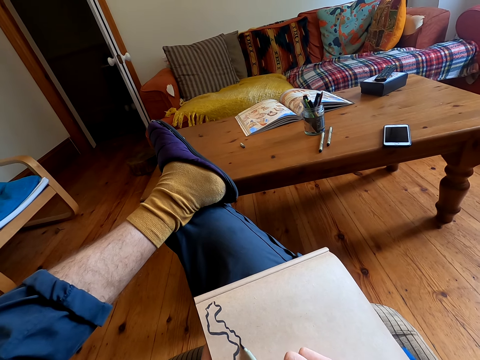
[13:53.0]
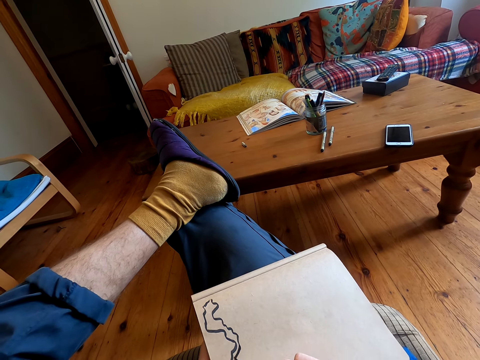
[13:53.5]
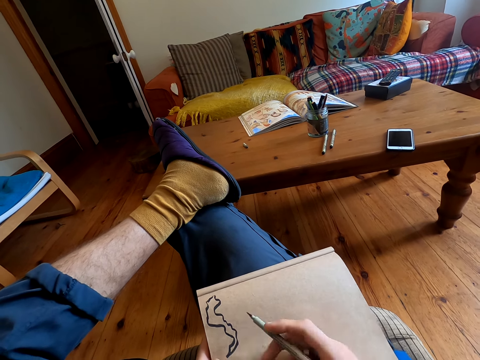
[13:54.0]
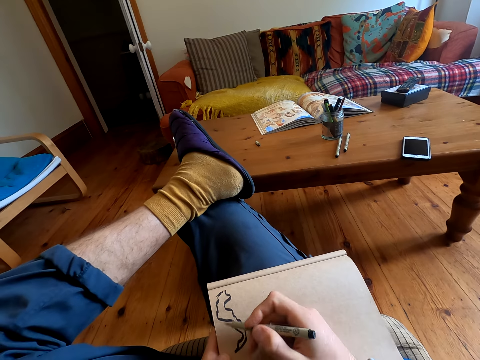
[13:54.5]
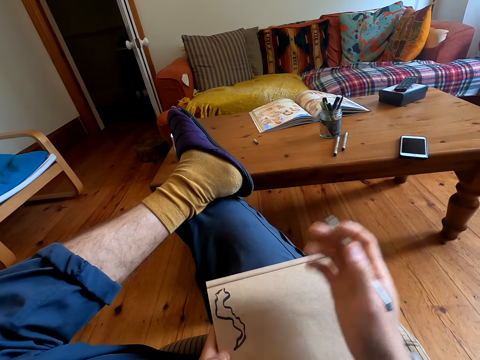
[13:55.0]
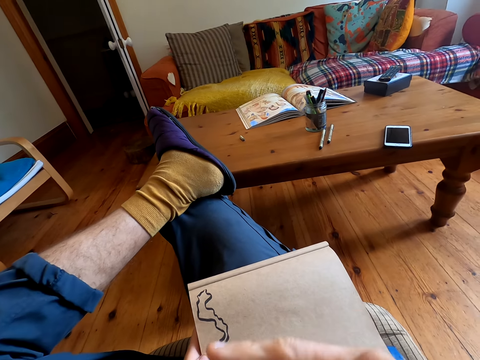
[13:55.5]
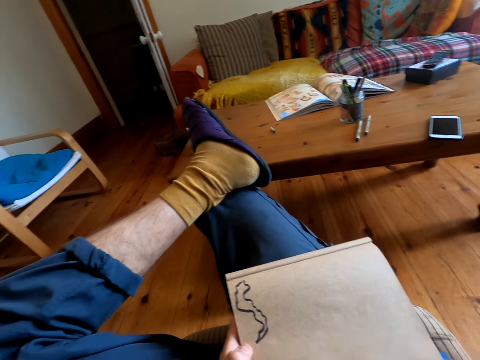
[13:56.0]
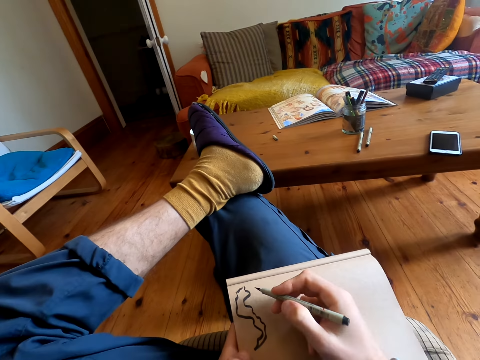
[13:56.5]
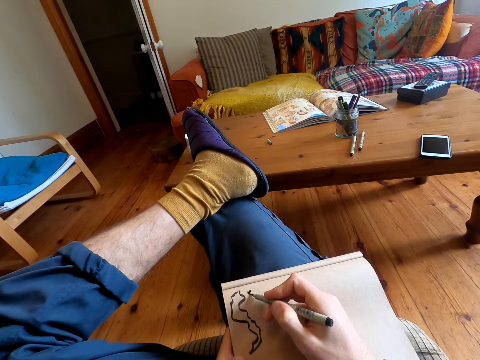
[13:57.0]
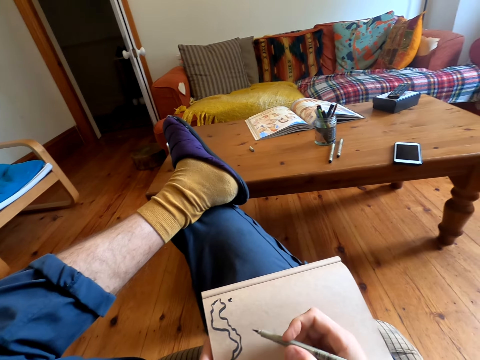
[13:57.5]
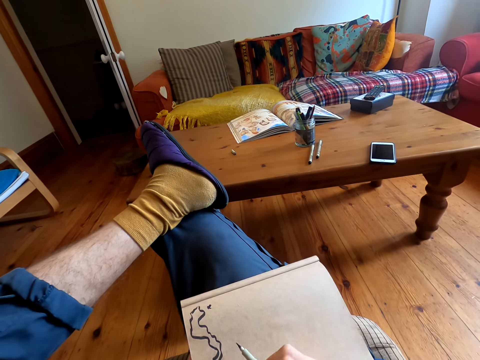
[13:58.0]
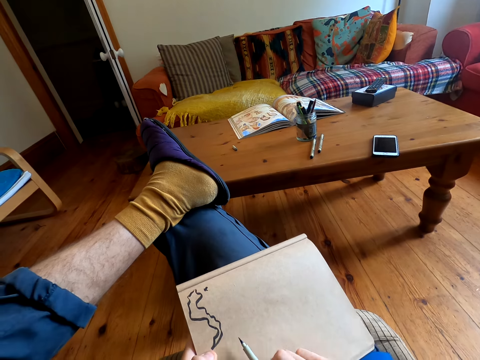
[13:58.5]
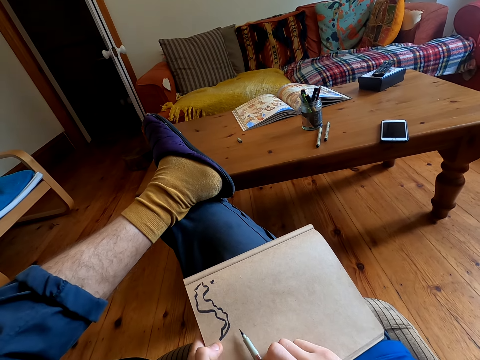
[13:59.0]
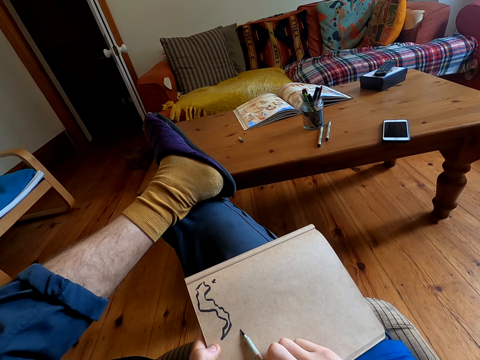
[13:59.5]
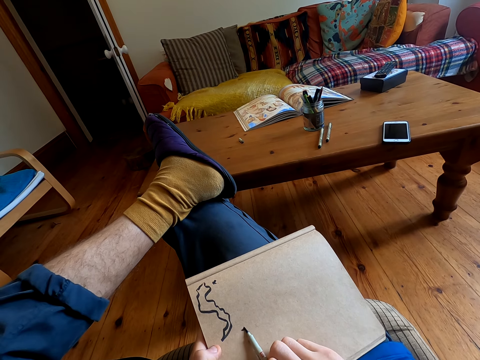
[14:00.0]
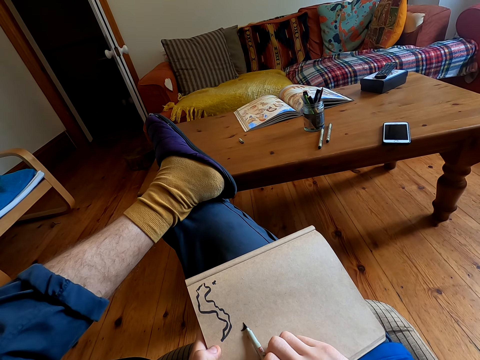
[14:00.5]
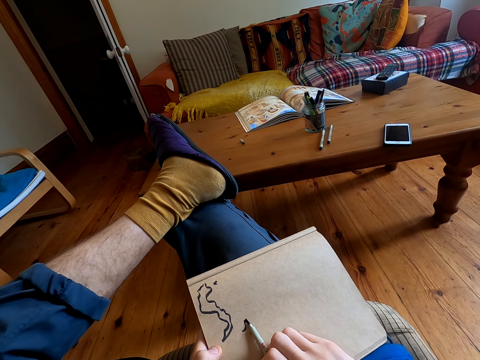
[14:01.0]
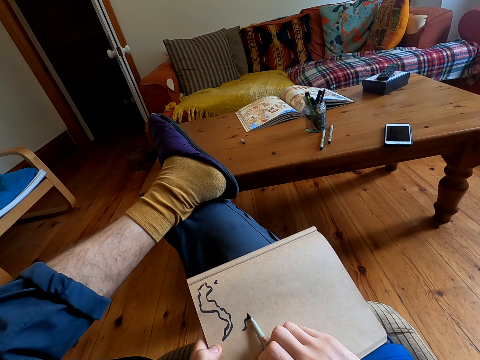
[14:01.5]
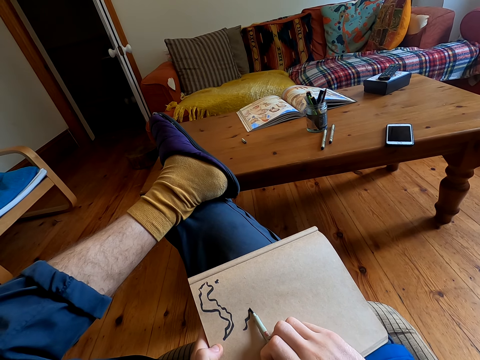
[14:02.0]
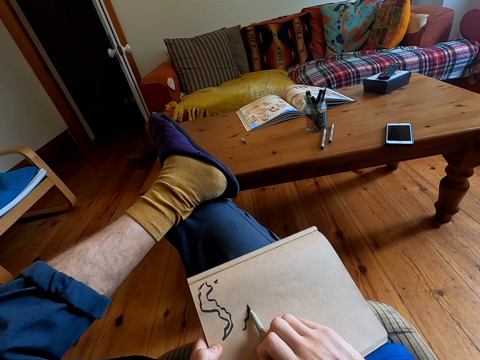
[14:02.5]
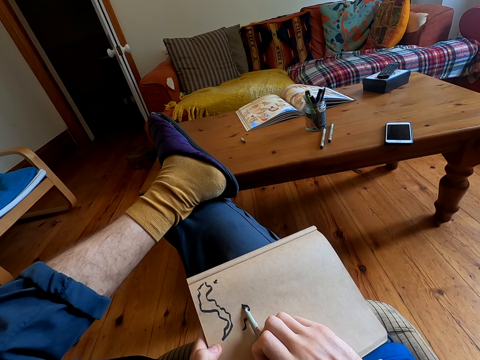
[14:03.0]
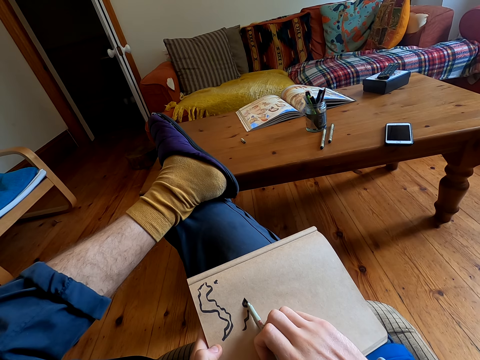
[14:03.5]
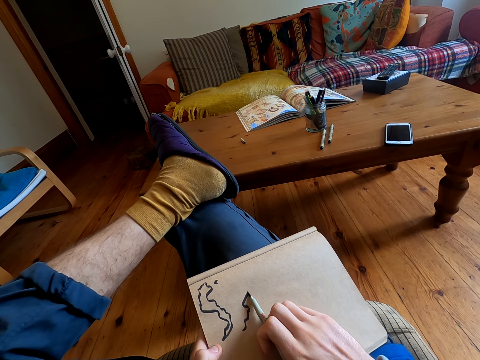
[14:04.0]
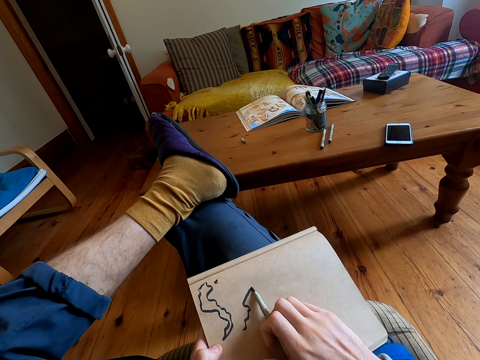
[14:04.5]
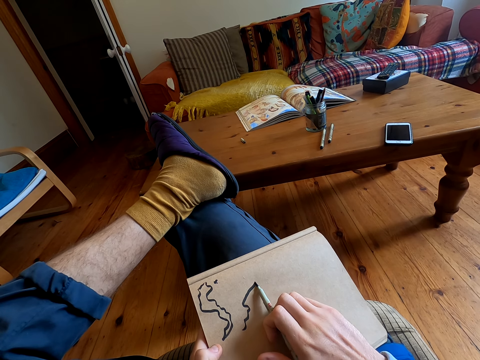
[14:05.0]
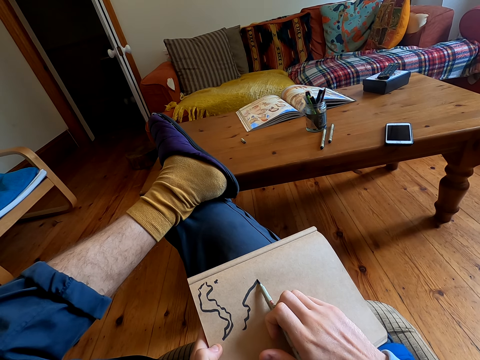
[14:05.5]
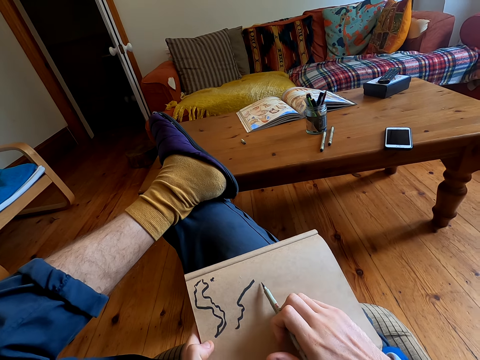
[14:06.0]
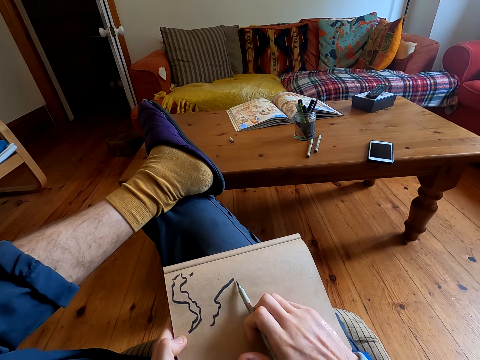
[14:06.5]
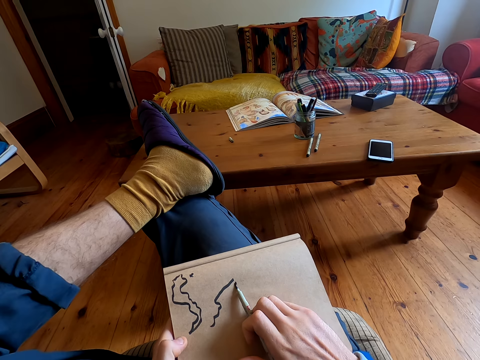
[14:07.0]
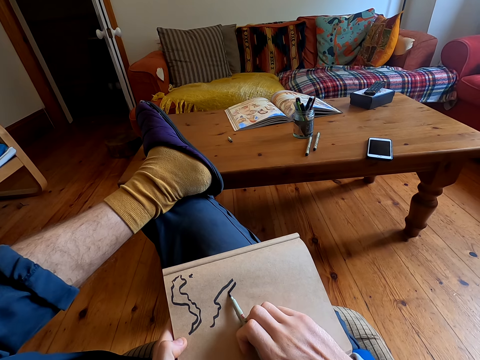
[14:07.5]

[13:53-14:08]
The camera wearer stretches his wrist. He draws on a book with a pen.

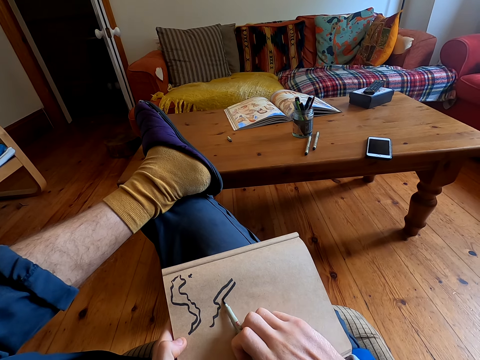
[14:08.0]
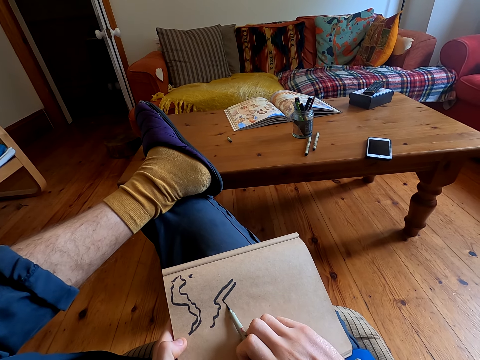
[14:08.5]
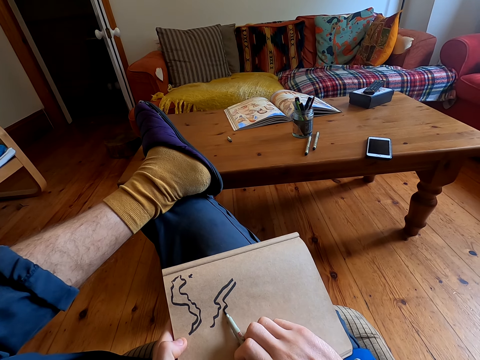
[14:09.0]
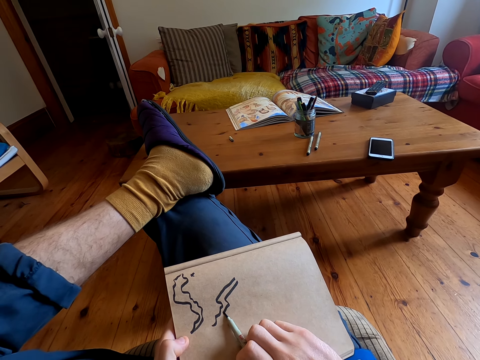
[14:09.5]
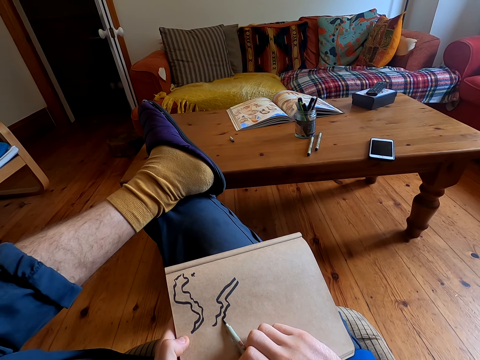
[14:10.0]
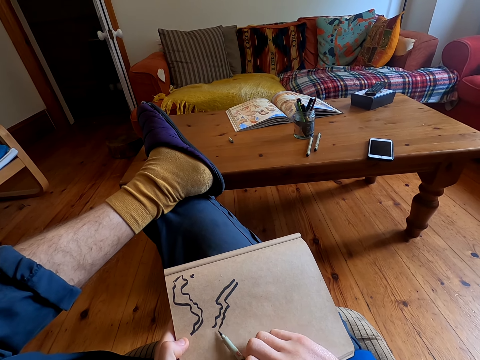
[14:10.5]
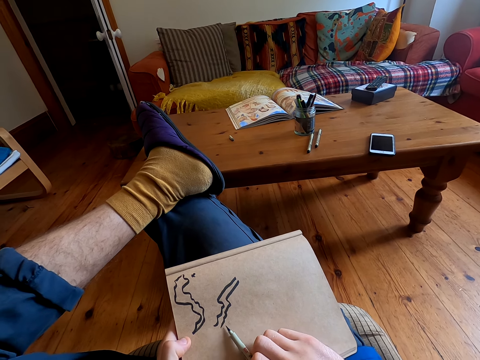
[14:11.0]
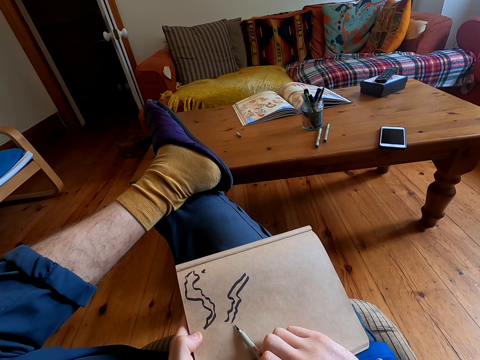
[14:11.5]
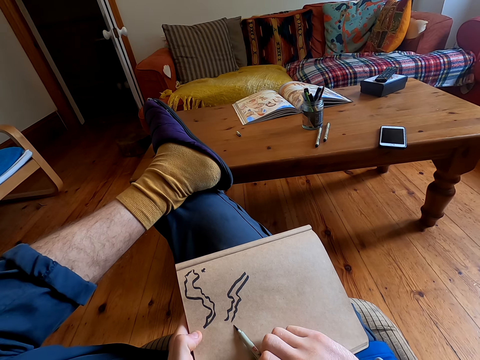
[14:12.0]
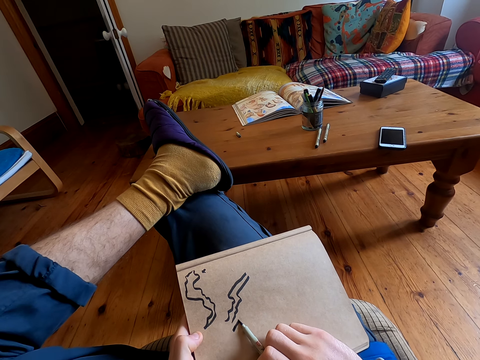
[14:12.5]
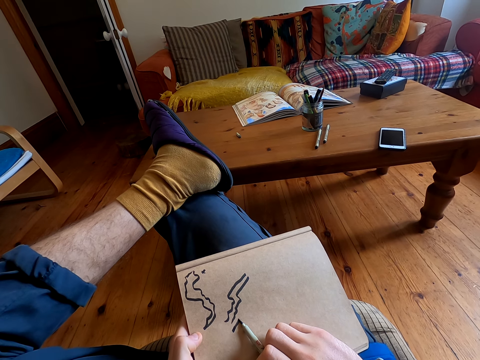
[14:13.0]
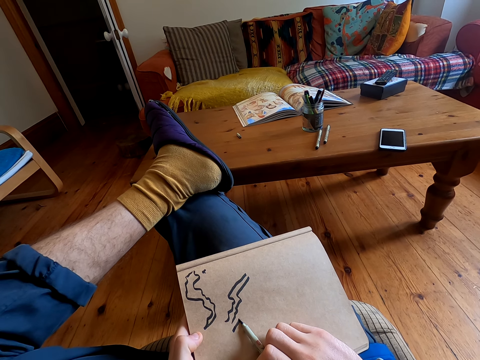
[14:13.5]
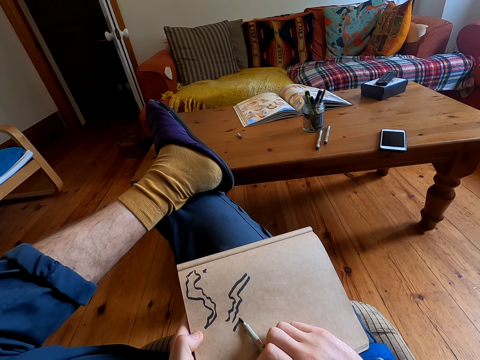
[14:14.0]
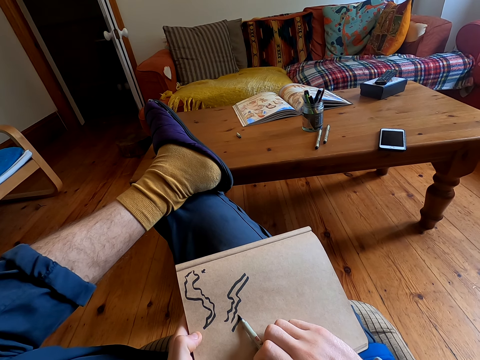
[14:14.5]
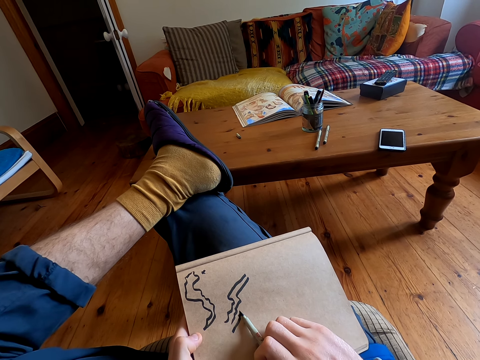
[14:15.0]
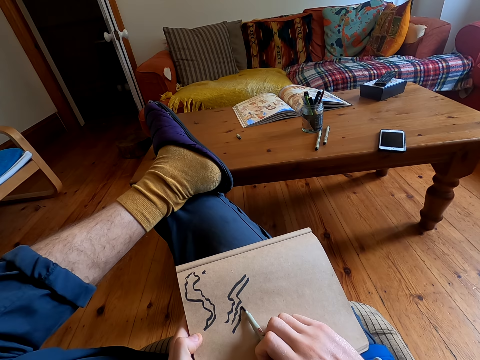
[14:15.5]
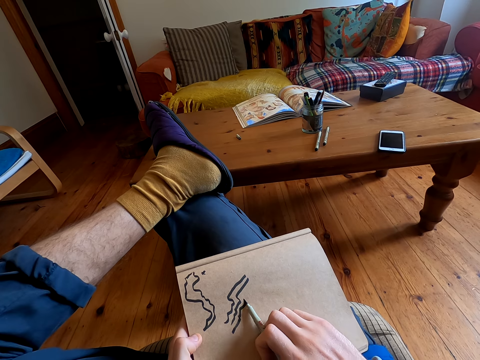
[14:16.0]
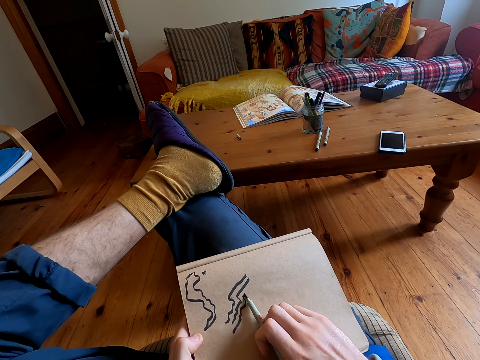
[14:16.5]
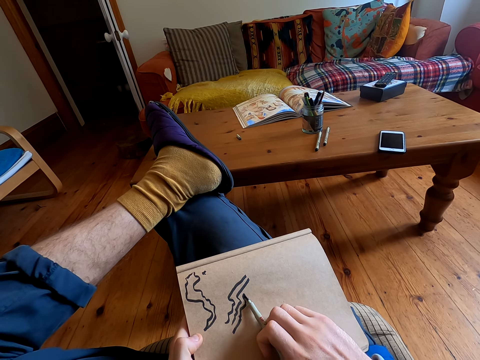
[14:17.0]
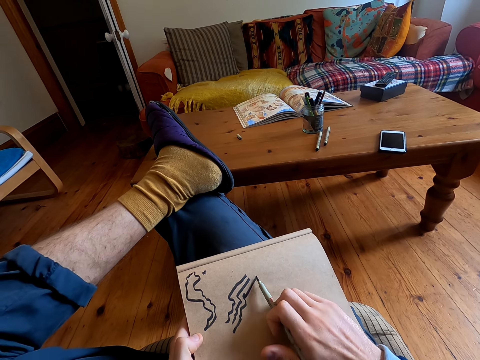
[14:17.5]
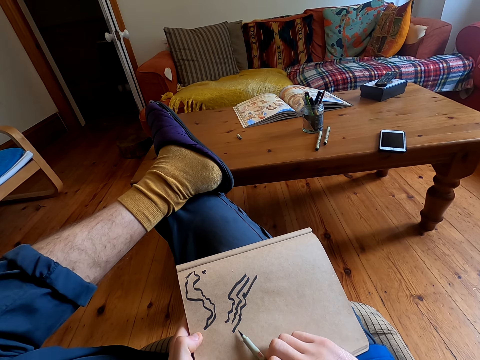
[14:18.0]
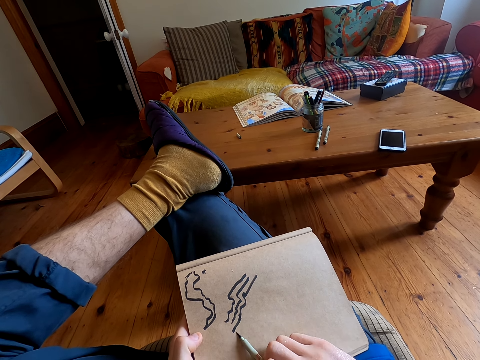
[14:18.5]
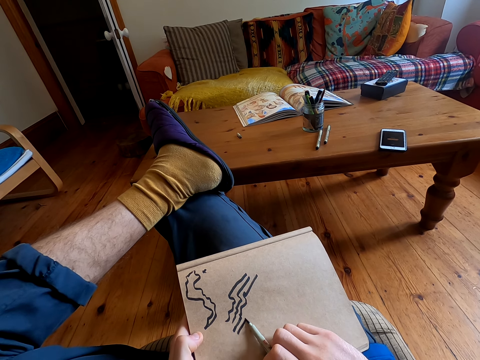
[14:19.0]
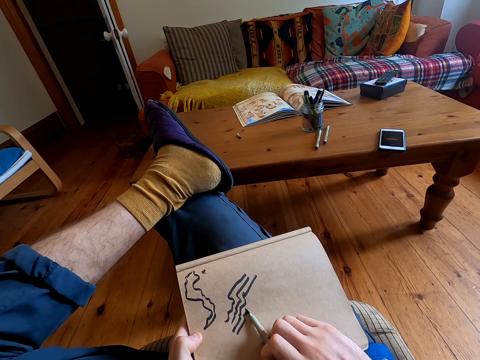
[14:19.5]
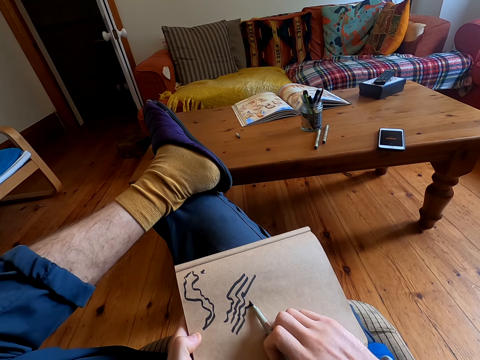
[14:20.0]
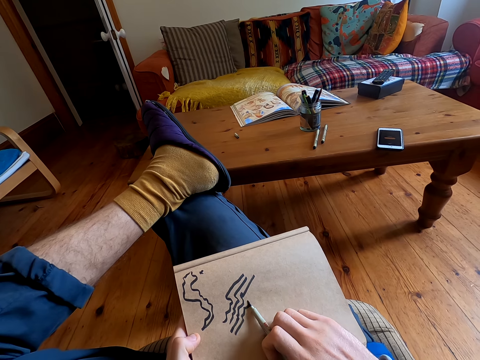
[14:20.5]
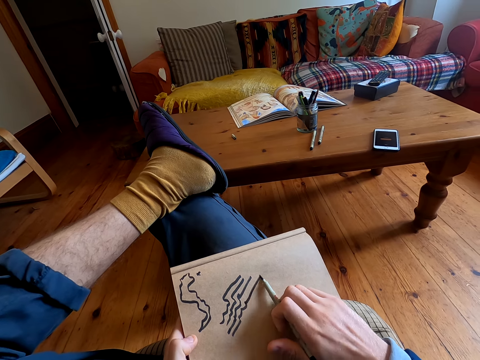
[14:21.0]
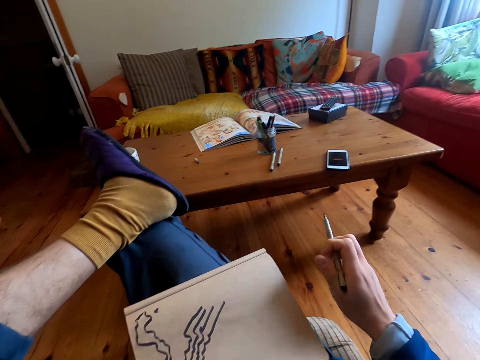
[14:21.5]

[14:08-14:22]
The camera wearer draws on the book.
